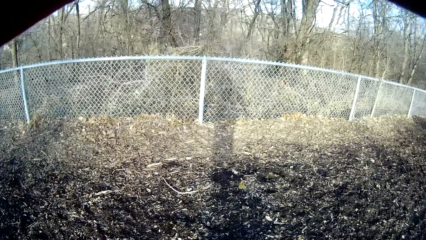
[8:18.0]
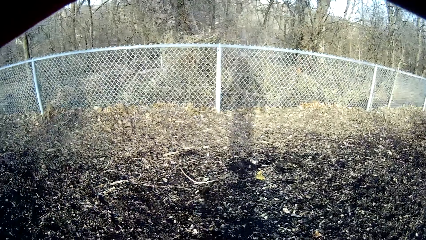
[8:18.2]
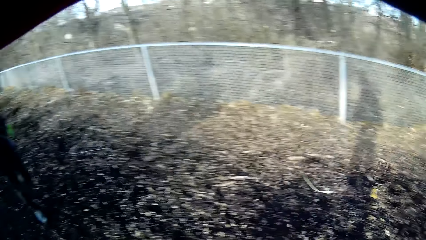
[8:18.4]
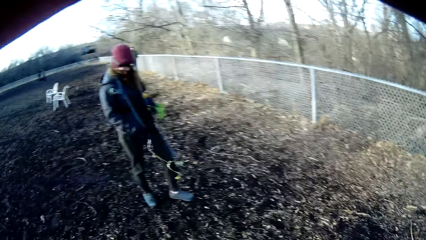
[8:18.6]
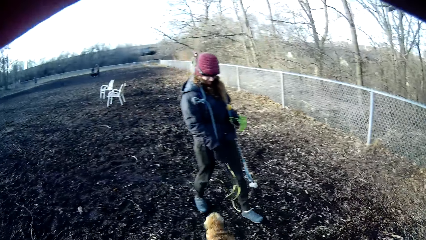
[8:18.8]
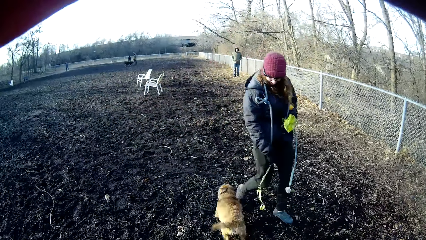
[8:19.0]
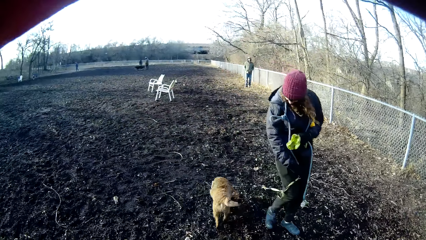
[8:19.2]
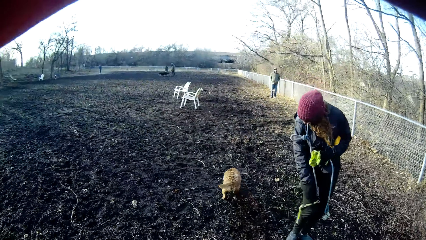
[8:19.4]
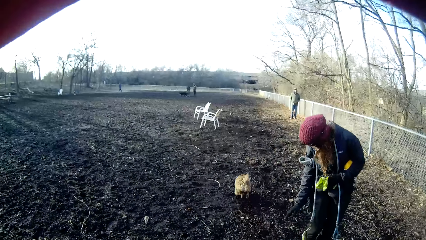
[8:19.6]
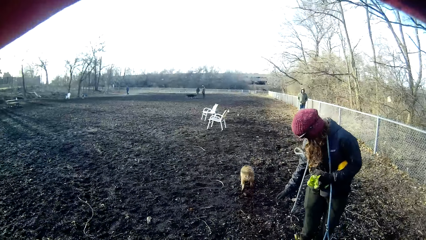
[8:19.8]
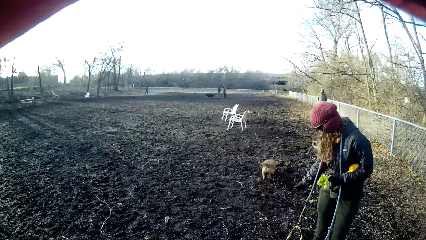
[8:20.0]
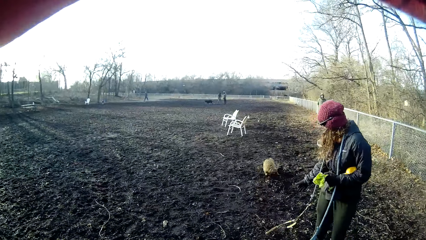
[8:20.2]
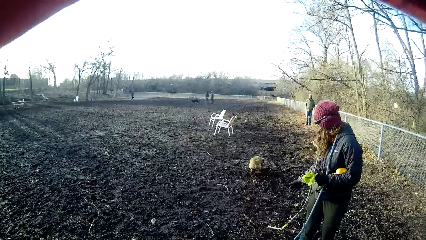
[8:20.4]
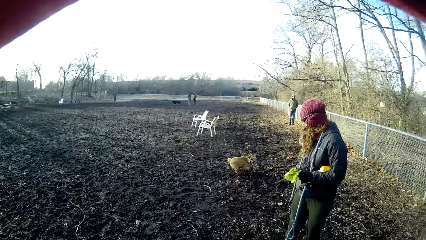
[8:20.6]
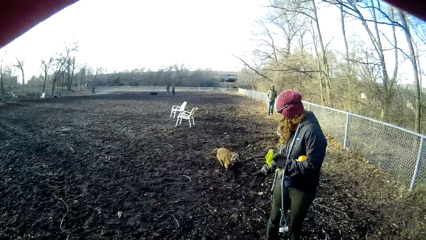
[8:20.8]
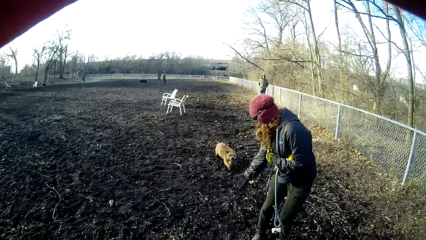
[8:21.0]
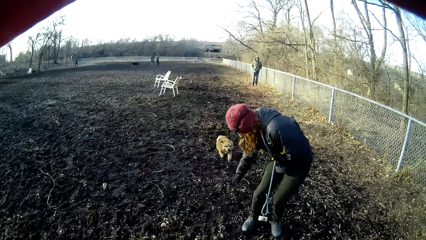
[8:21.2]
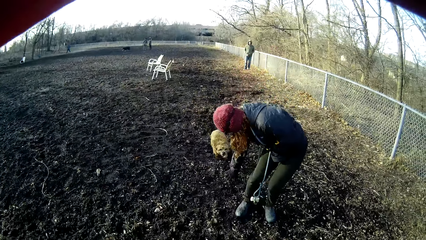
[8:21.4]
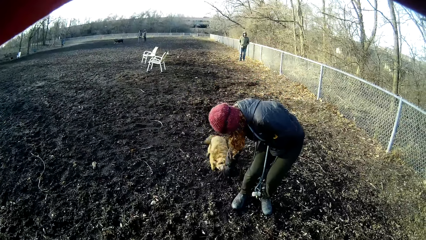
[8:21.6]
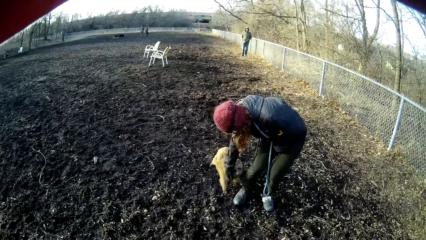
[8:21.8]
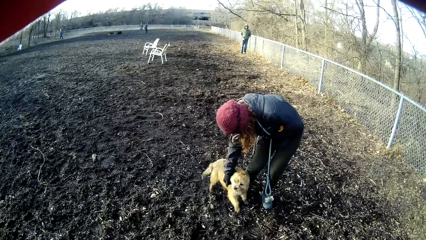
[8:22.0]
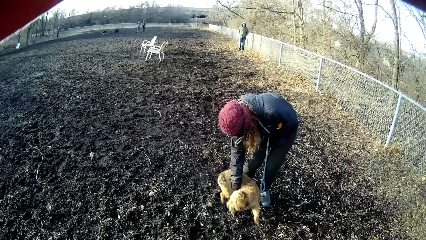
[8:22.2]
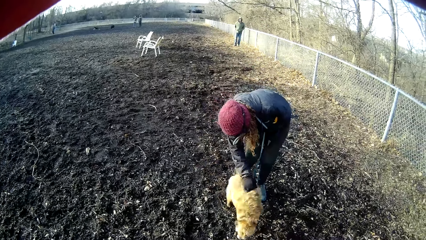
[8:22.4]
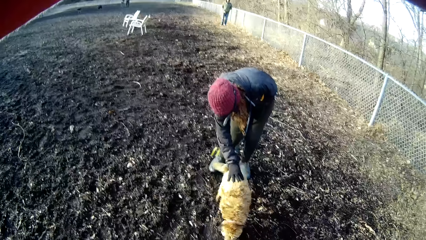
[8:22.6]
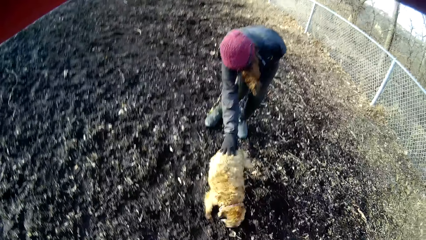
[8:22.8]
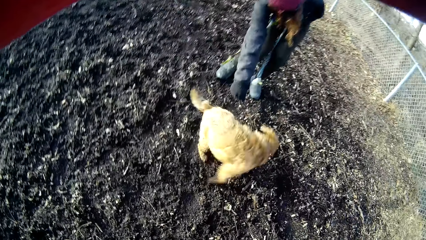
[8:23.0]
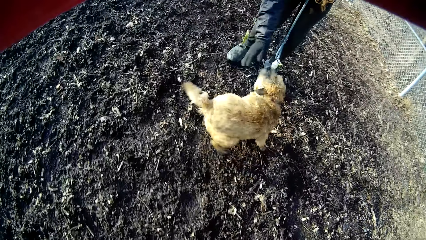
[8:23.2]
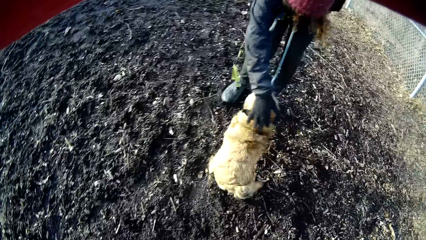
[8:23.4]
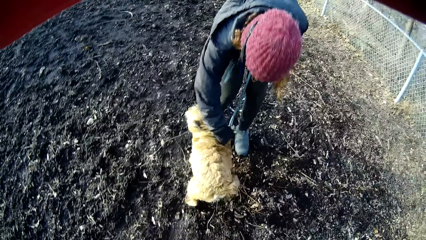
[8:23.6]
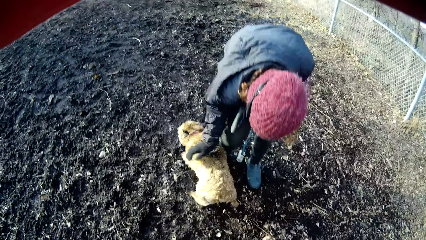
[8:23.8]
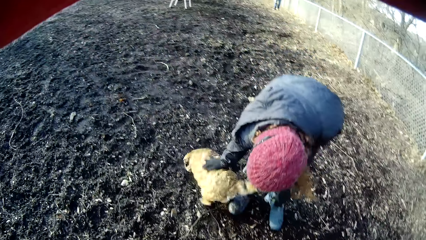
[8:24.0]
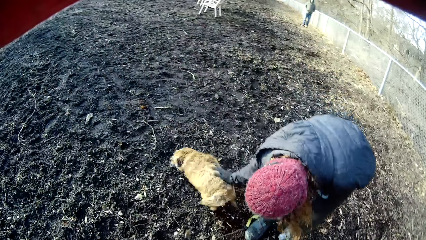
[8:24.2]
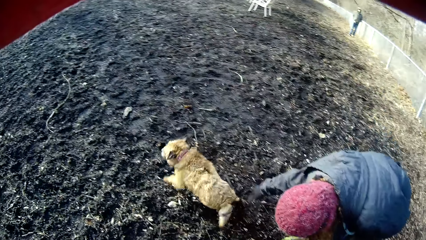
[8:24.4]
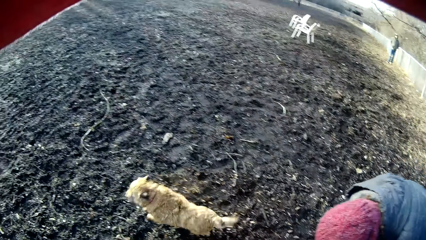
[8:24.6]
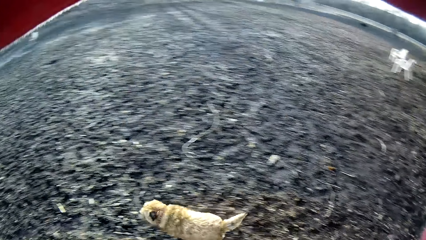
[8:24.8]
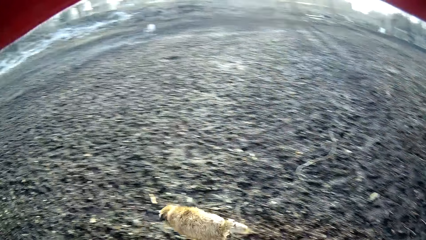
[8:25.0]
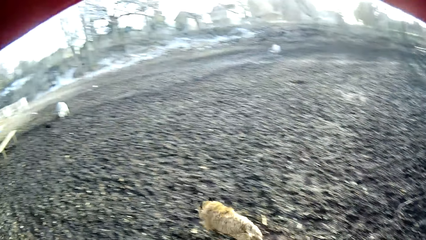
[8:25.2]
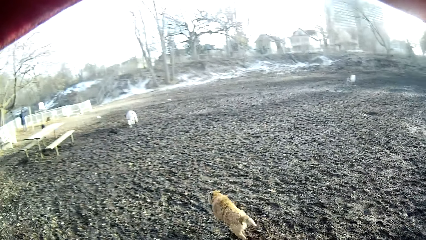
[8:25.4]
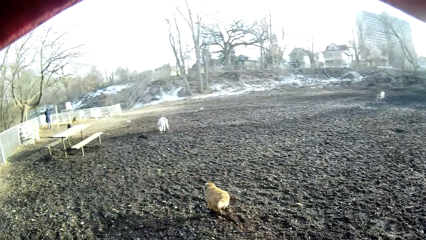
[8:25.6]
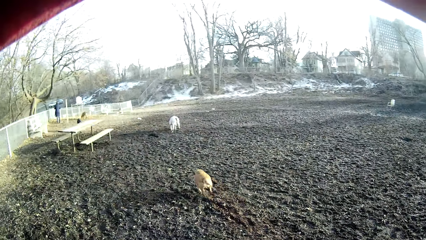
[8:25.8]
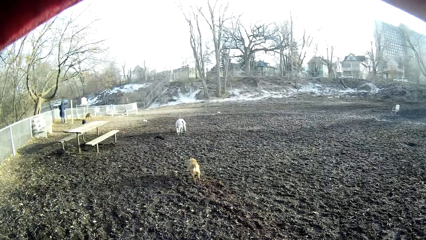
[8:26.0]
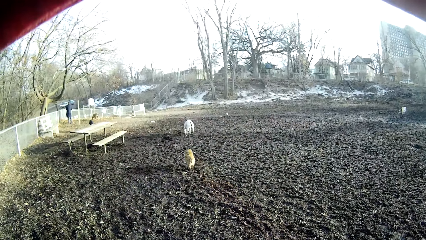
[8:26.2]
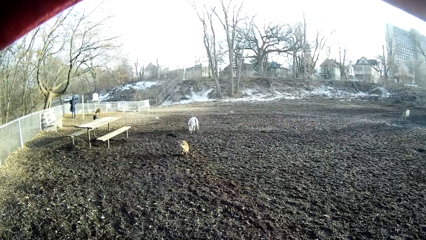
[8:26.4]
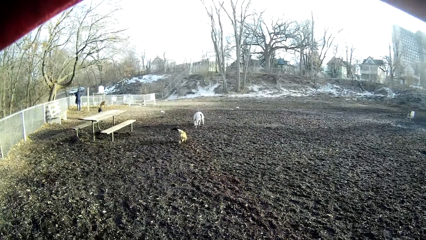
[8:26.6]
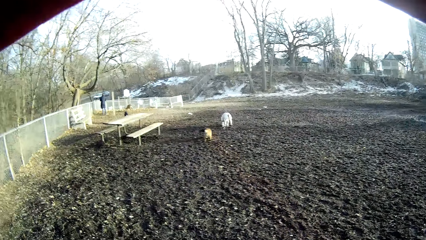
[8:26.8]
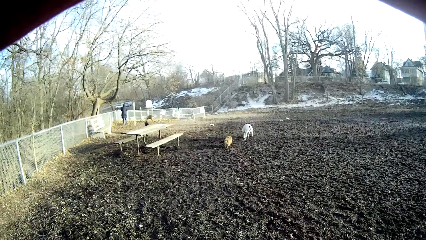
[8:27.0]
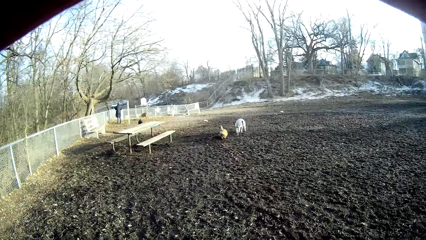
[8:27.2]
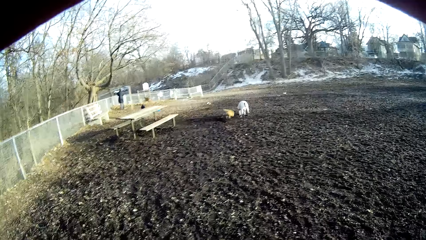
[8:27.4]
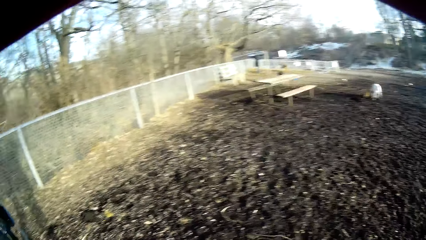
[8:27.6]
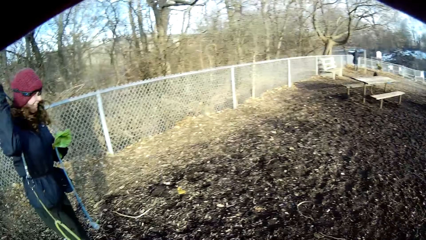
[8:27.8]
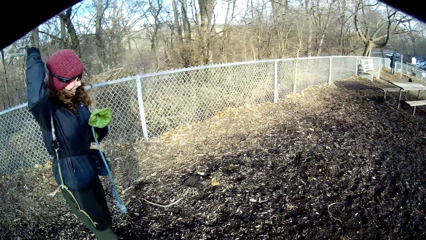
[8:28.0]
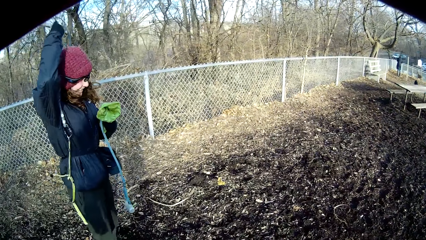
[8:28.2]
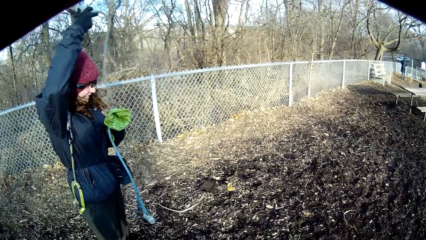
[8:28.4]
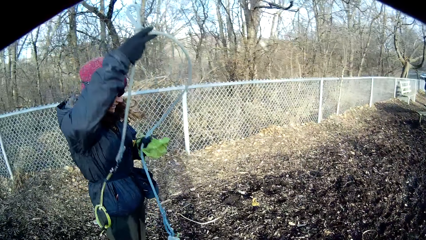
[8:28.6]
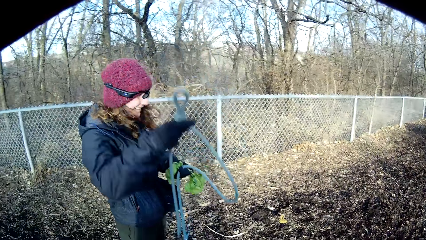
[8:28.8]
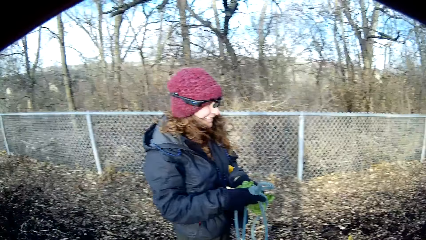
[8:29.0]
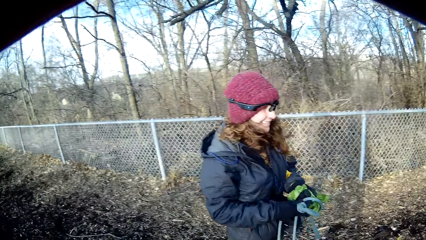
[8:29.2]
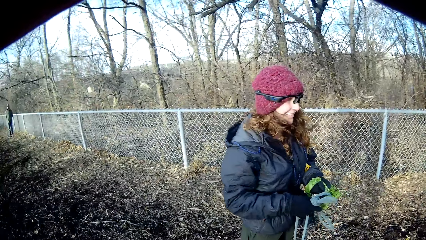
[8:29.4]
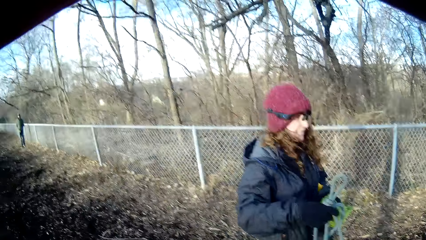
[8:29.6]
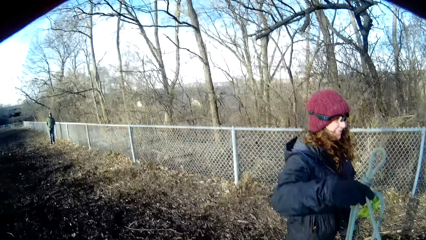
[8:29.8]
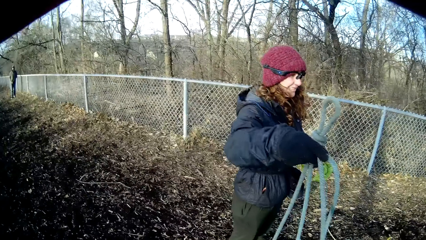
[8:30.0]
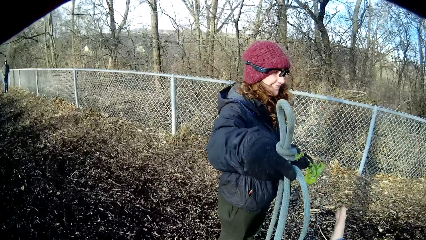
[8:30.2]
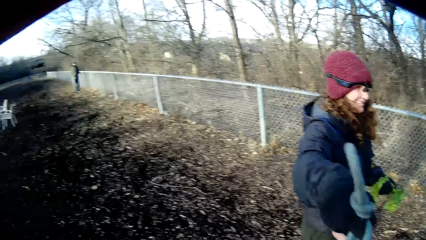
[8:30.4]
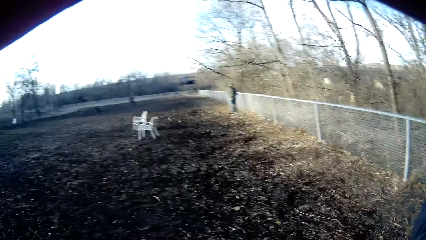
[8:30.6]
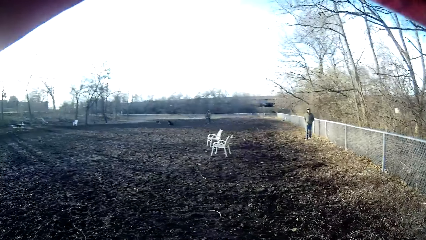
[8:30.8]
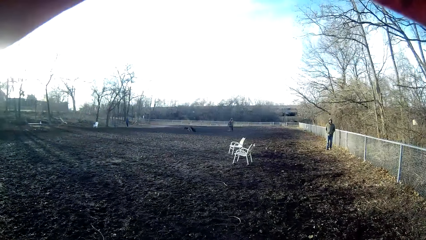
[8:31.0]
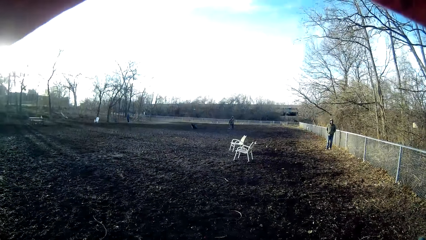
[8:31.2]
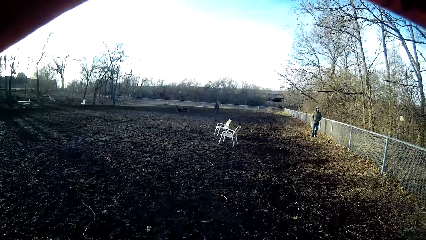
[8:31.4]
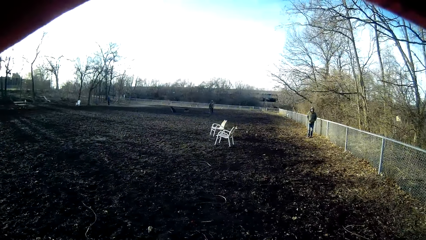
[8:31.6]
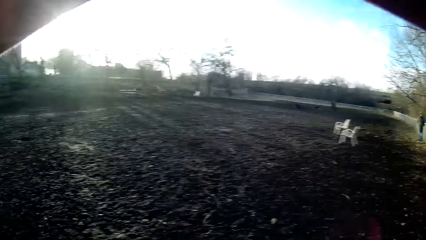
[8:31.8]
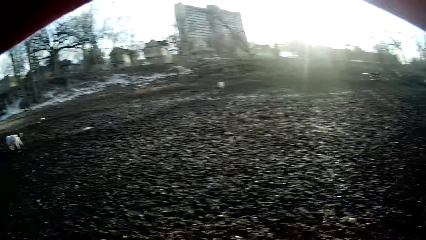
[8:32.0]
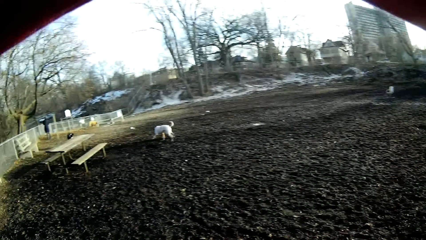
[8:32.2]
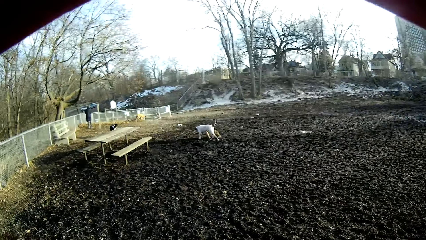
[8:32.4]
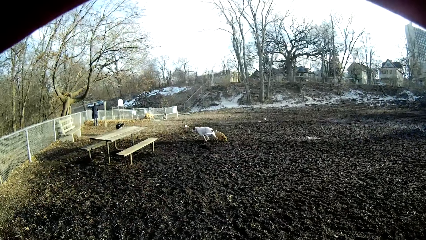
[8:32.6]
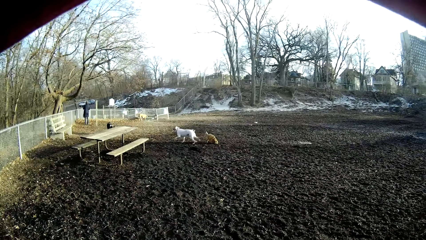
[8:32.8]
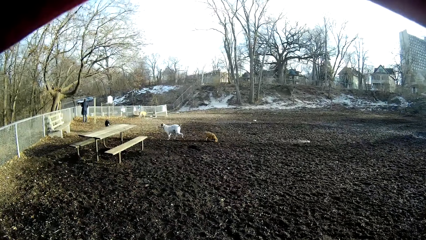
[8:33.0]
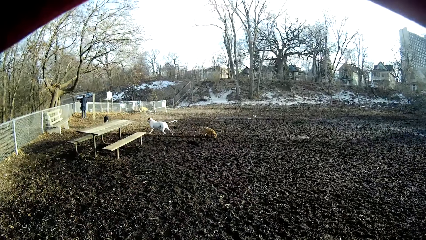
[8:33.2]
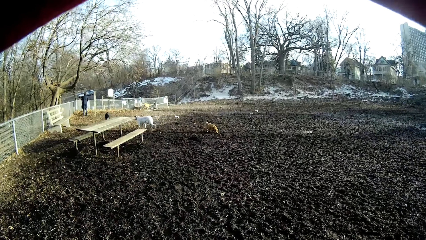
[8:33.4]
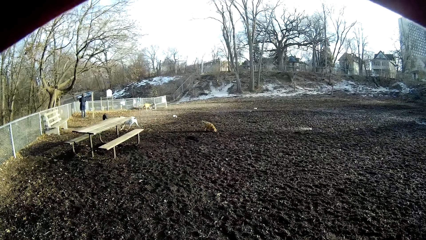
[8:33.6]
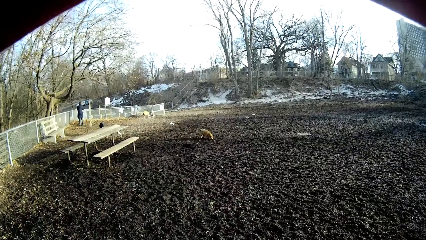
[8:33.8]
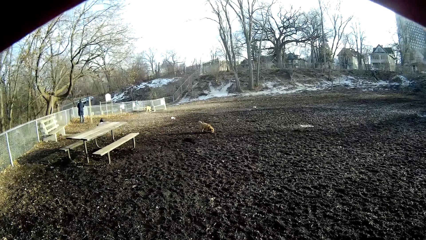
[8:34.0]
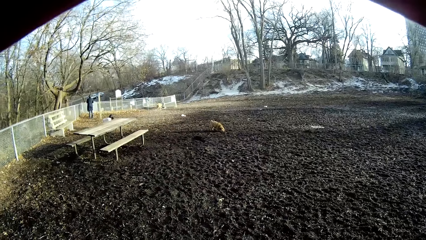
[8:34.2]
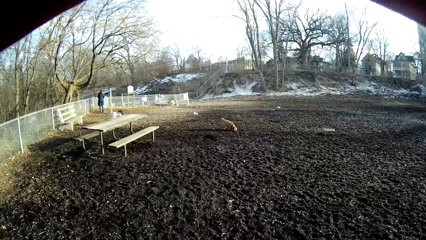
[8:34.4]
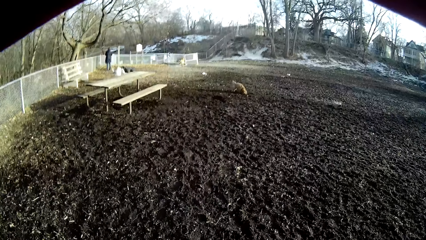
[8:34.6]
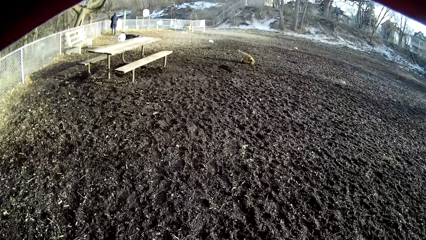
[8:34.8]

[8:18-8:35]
The camera wearer turns around. A lady plays with the dog. The lady touches the brown dog with her right hand. The camera wearer looks at the dog. The lady removes the leash on her neck, and hands the leash to the camera wearer. The camera wearer collects a dog rein from the lady. They look around the field.
